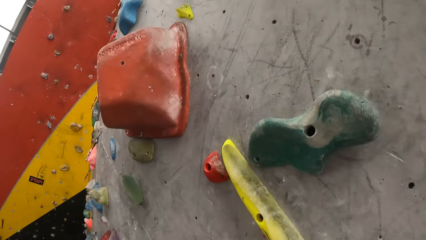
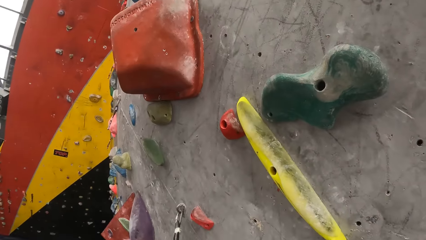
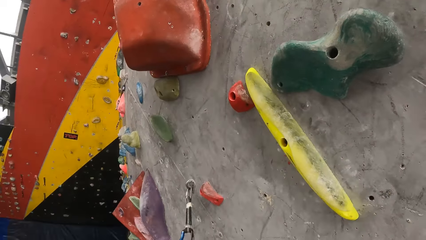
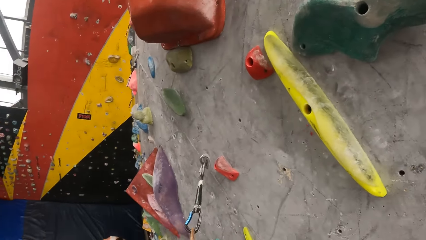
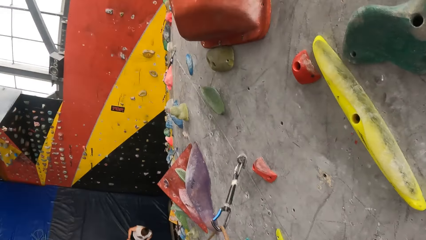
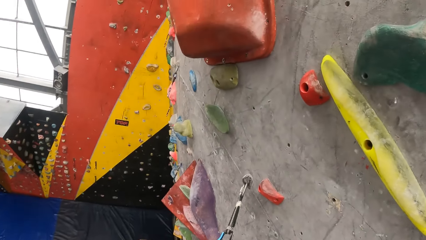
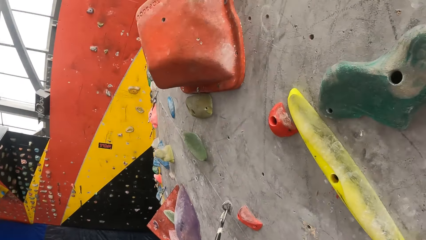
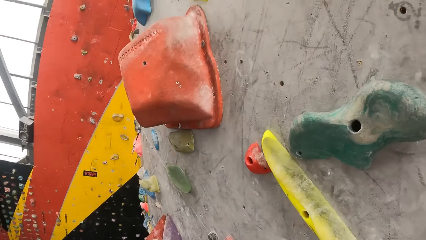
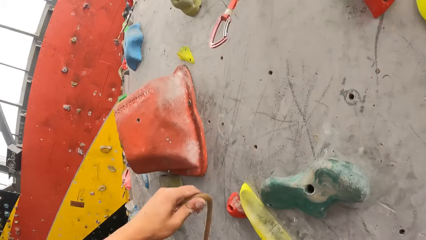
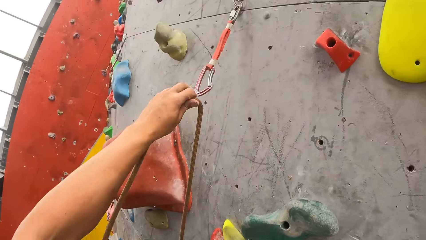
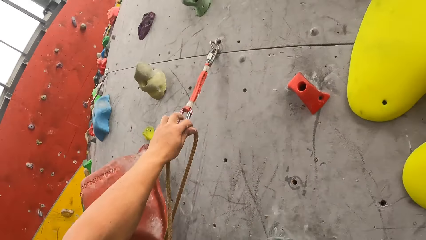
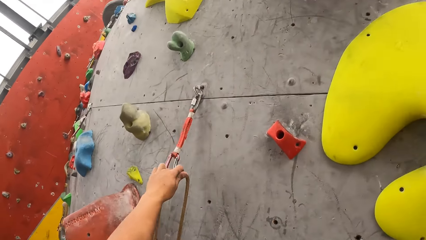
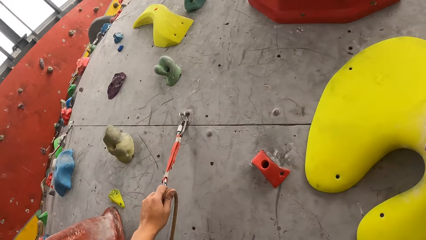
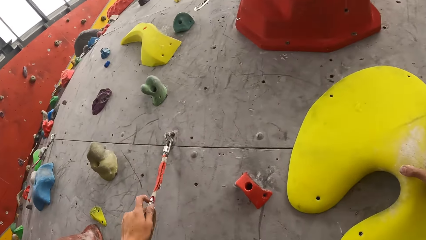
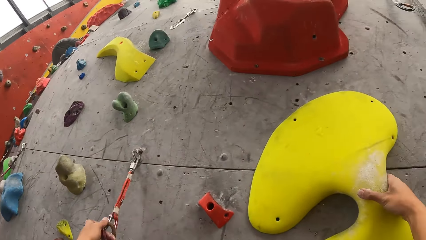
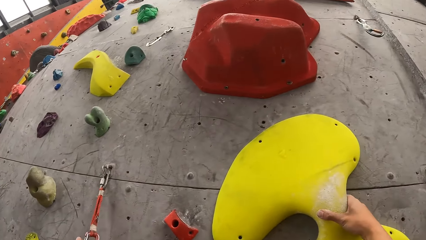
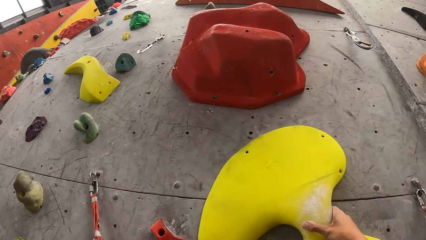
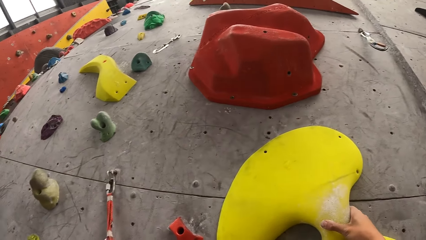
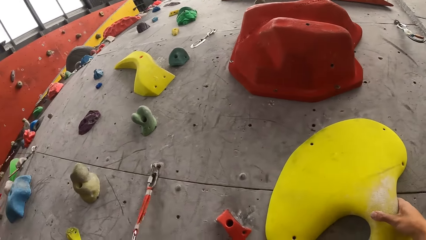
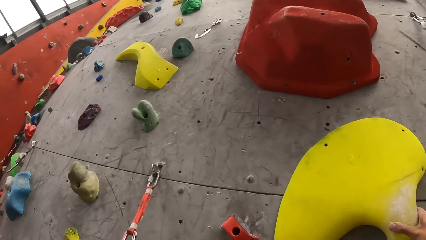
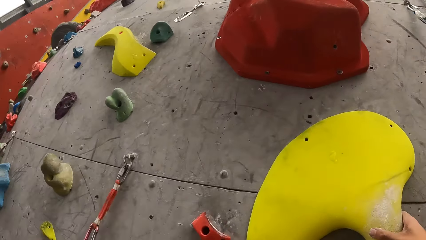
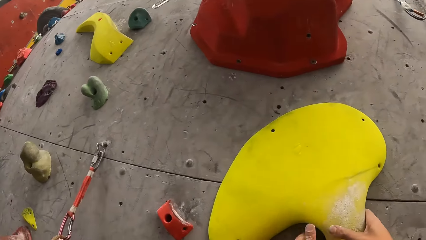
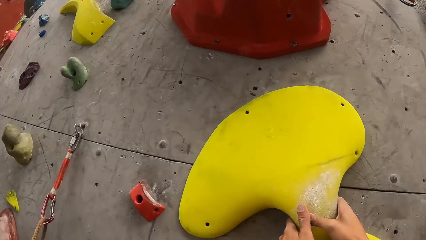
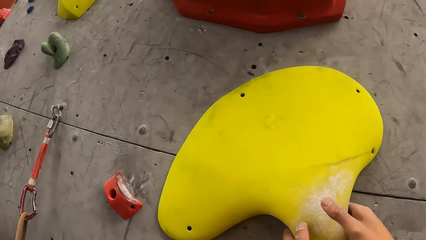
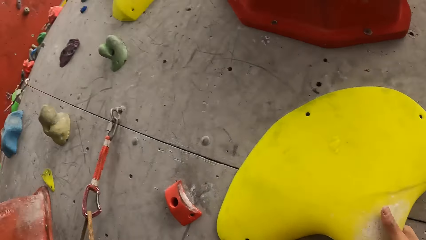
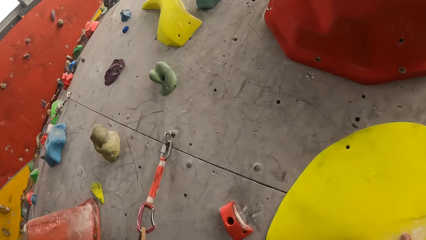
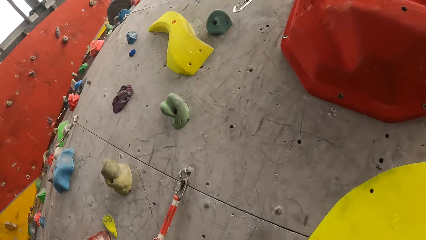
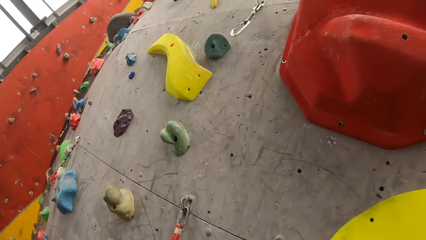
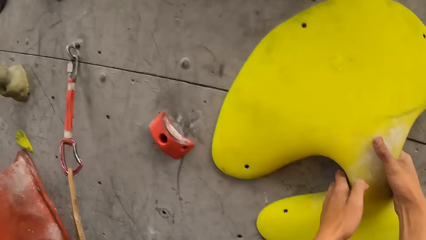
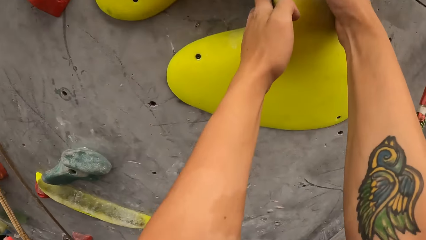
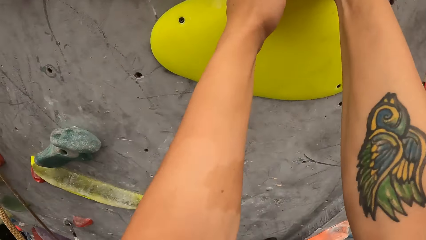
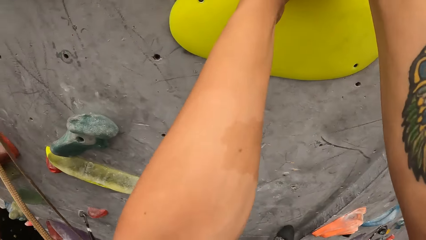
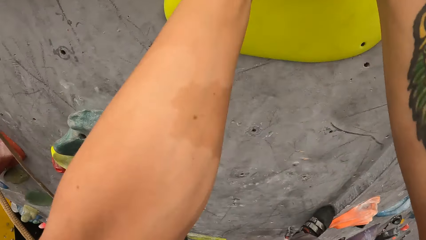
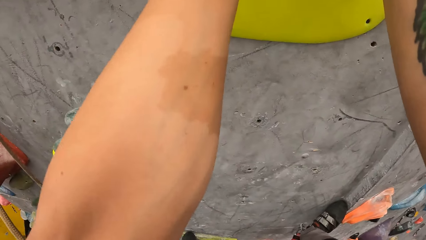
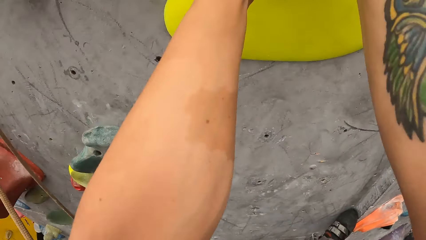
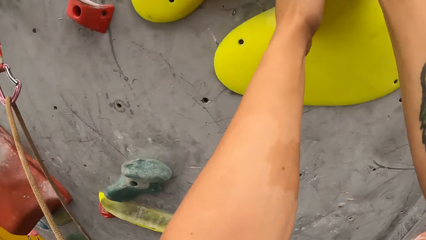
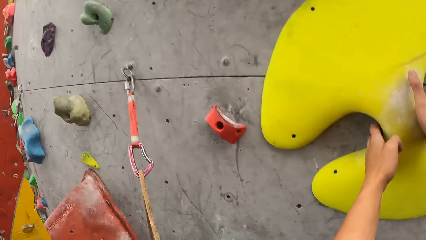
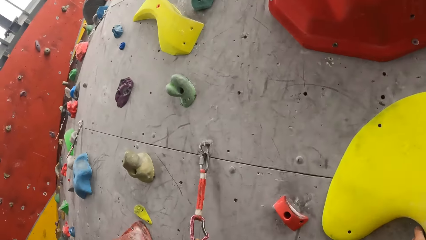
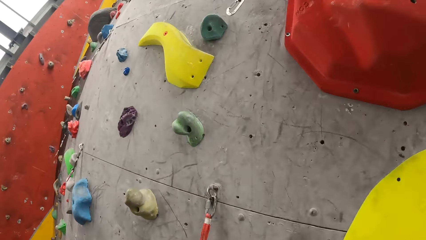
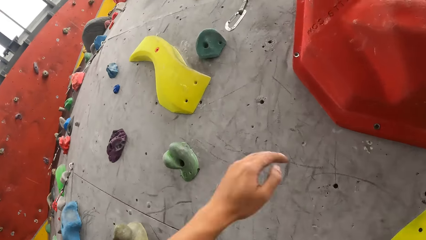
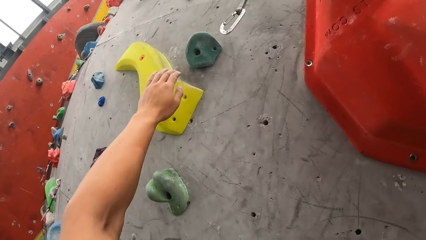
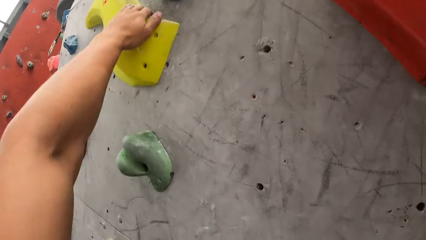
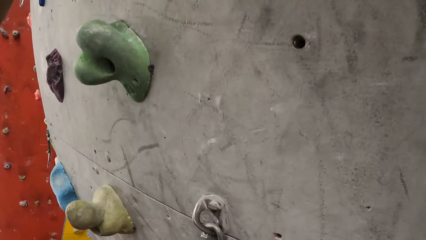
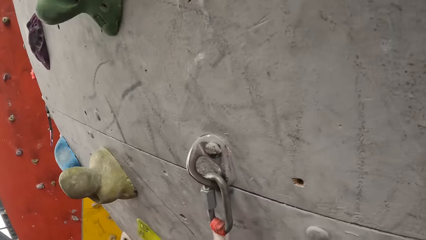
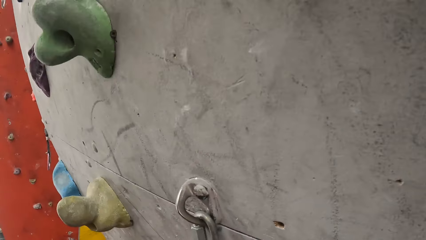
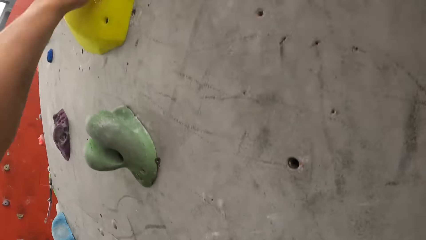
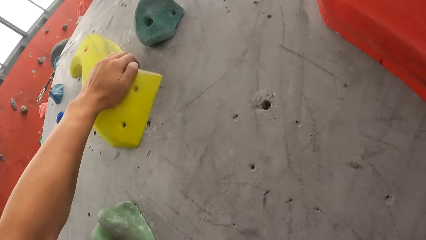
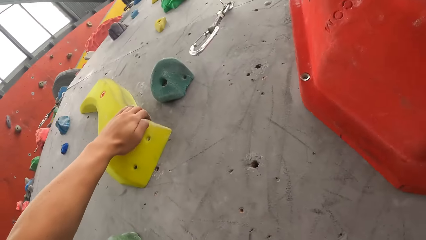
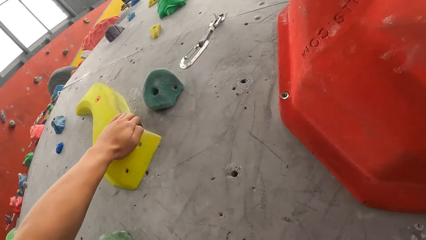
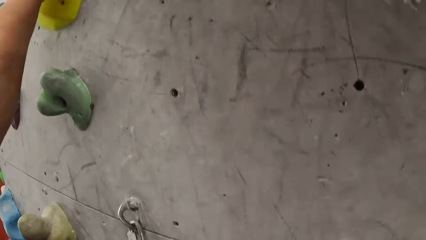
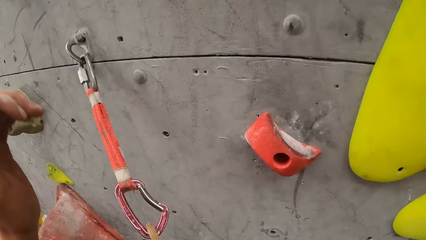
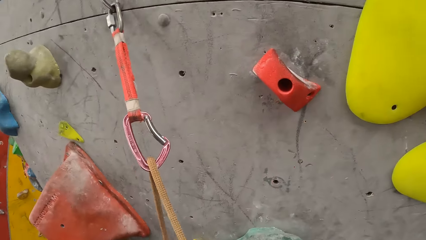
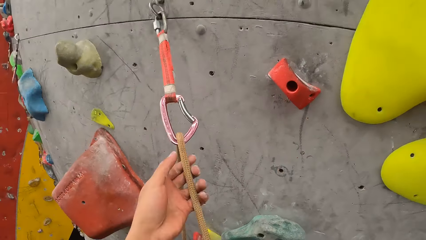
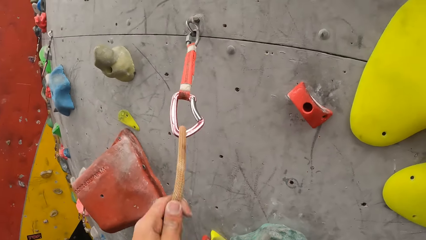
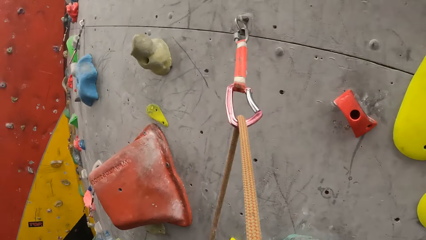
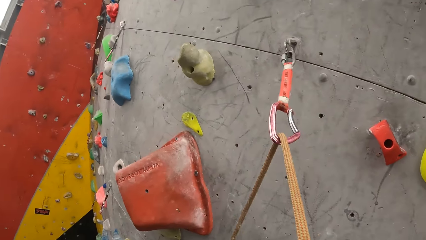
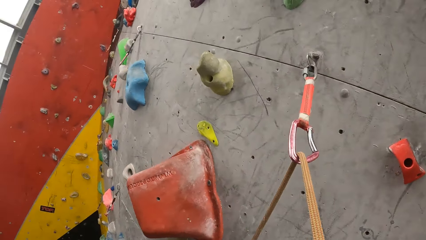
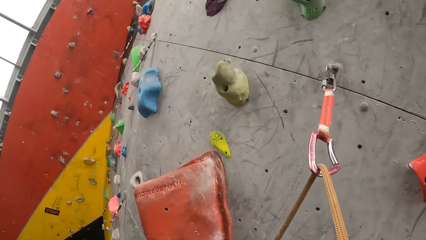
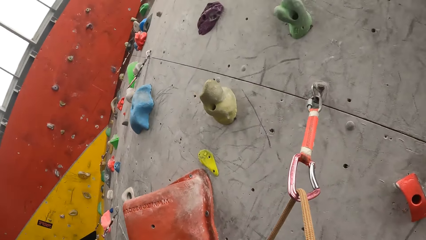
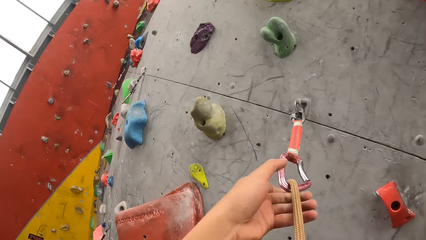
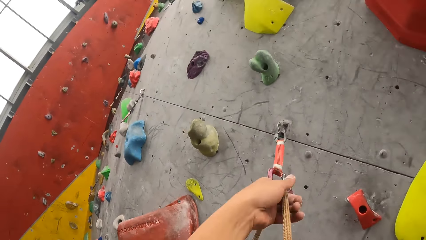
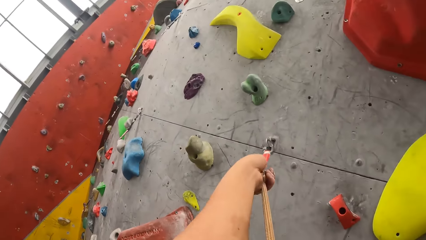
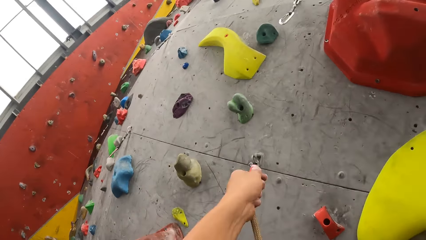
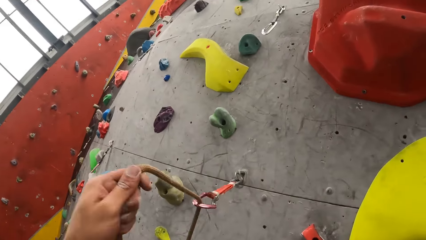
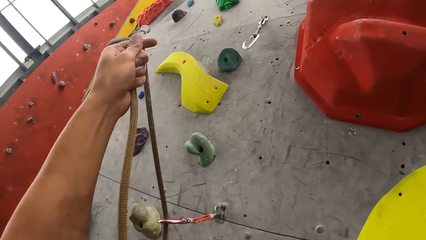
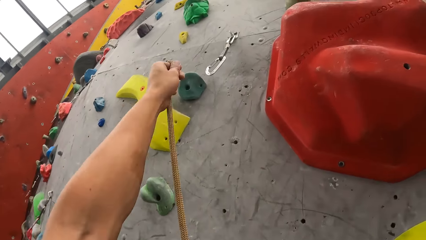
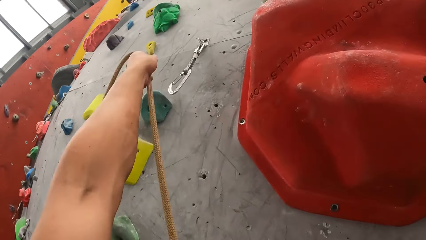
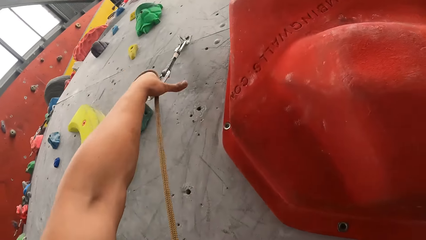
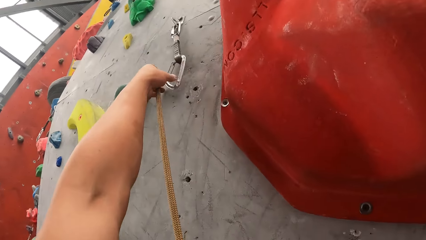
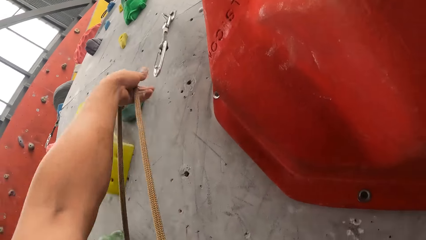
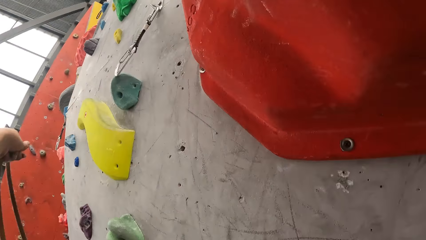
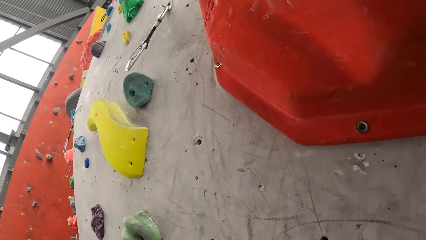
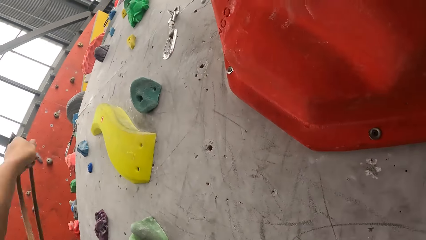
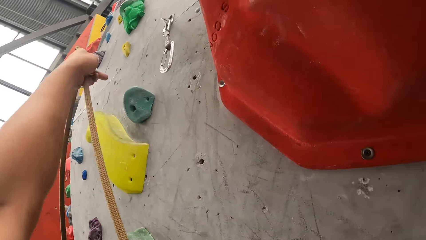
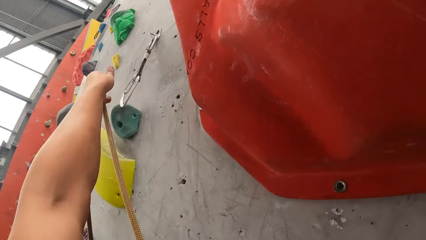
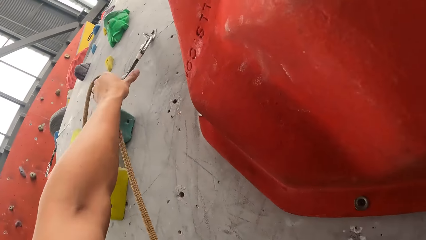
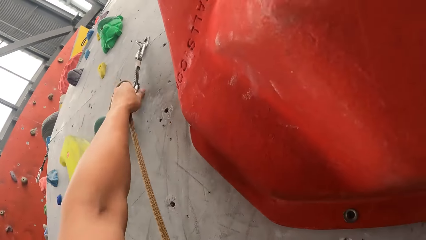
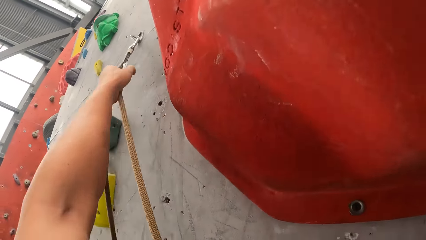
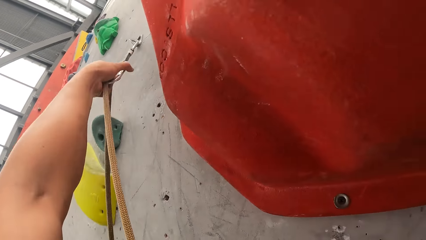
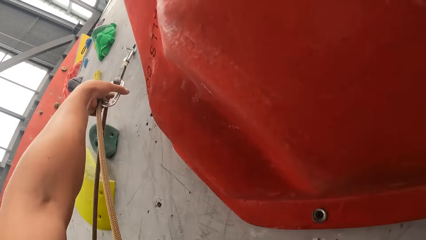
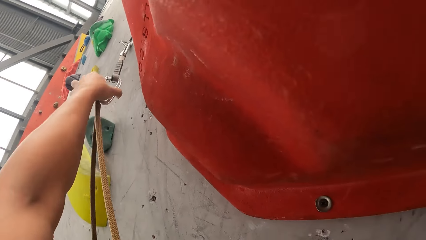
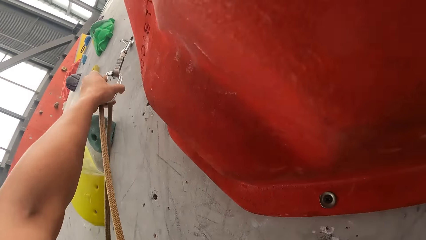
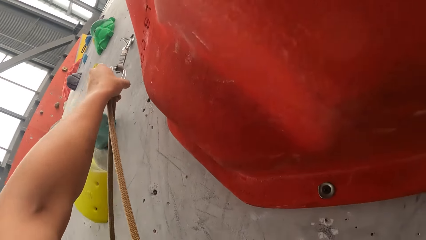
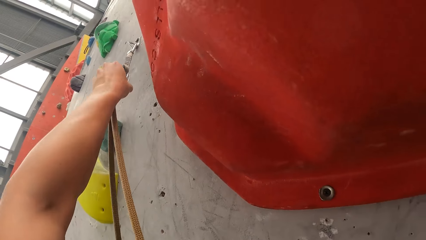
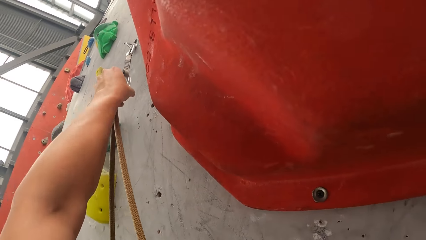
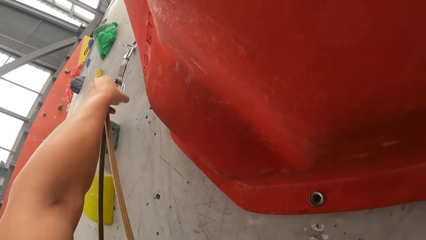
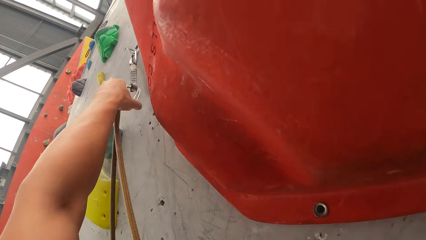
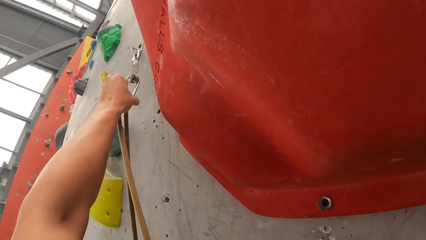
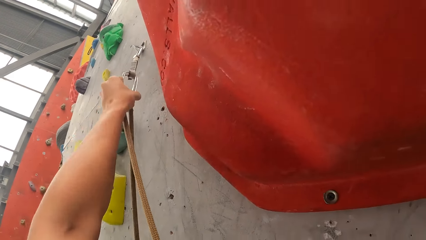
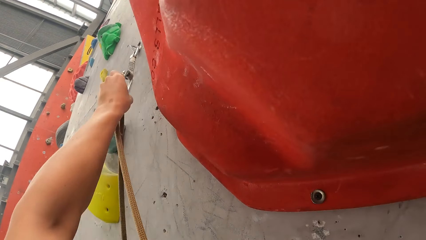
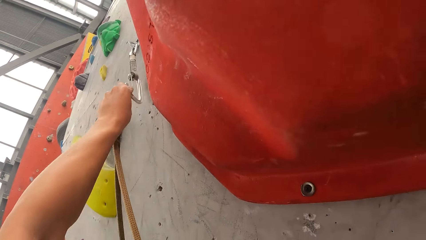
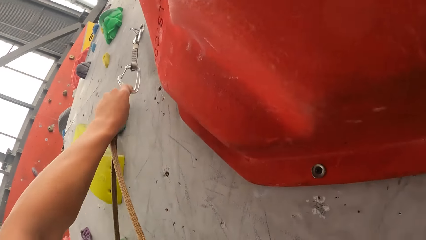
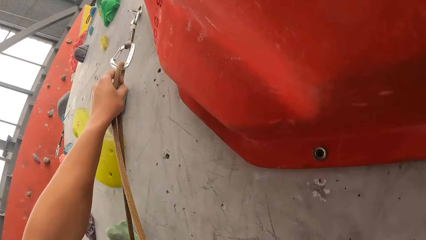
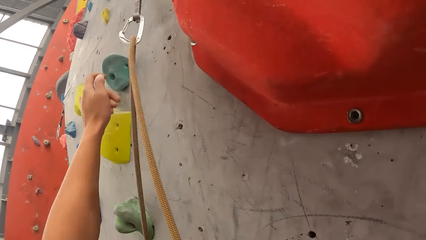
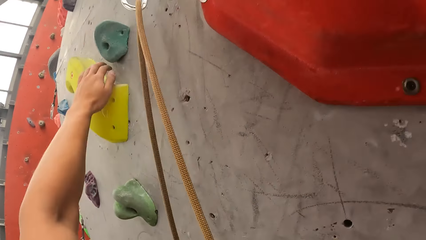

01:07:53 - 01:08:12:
The camera wearer puts a rope on the anchor. They climb bouldering. They put the rope on the anchor.
